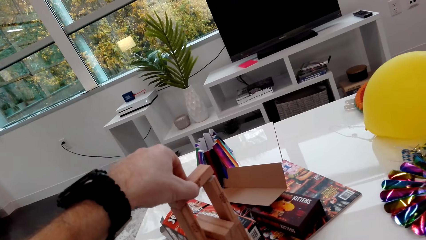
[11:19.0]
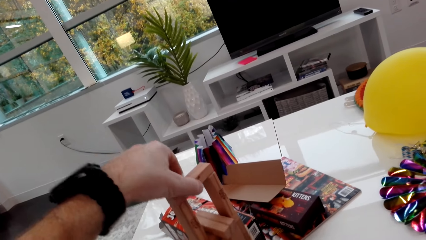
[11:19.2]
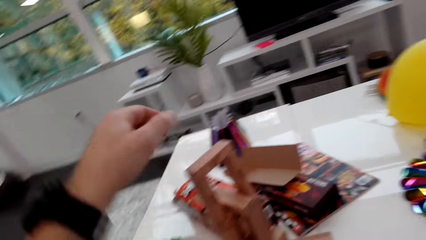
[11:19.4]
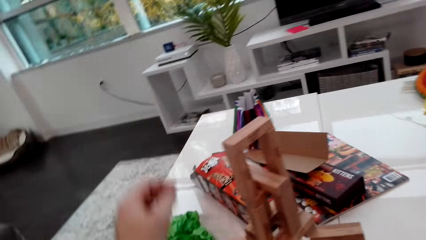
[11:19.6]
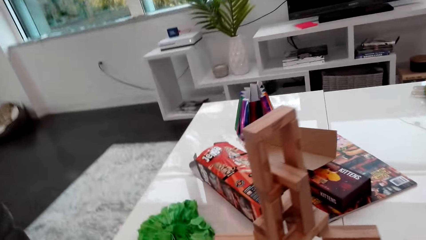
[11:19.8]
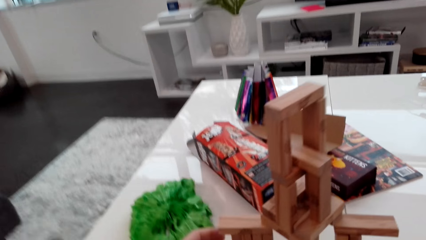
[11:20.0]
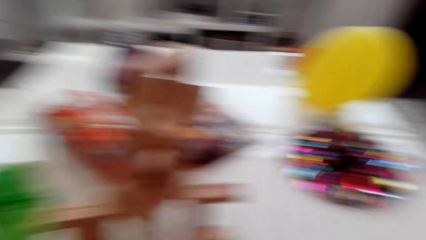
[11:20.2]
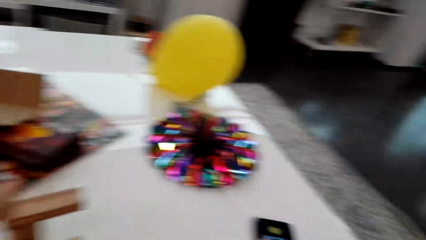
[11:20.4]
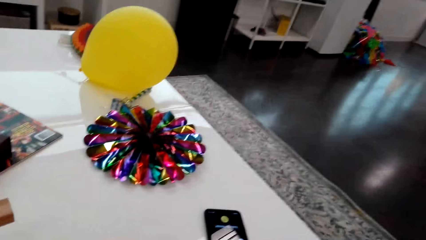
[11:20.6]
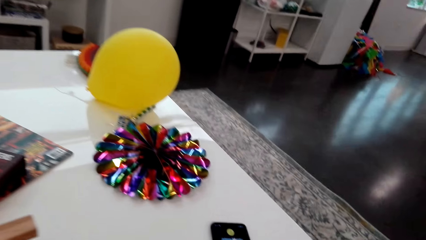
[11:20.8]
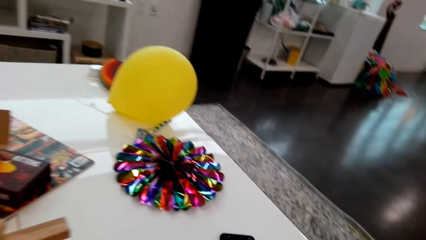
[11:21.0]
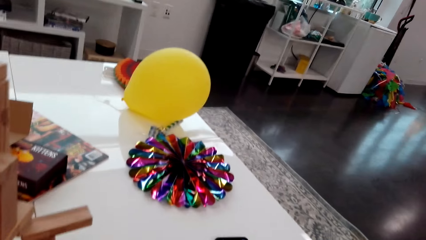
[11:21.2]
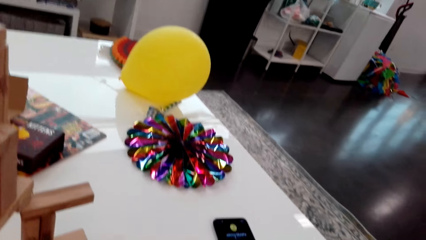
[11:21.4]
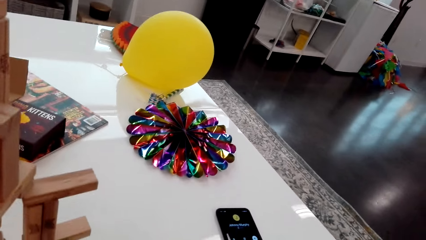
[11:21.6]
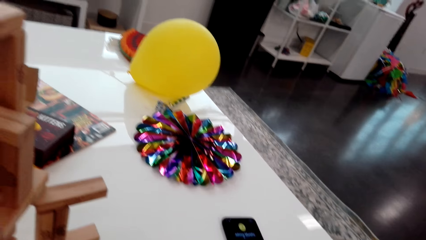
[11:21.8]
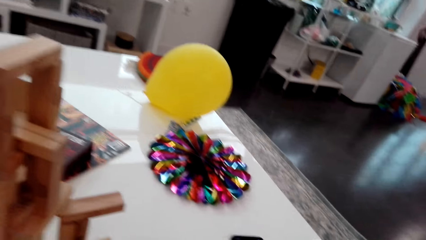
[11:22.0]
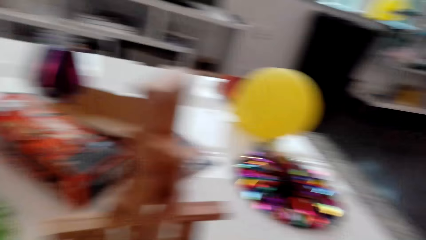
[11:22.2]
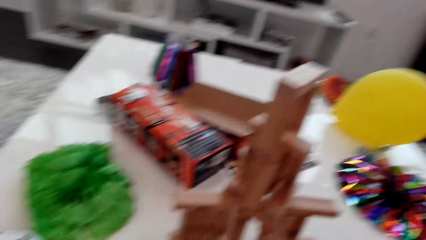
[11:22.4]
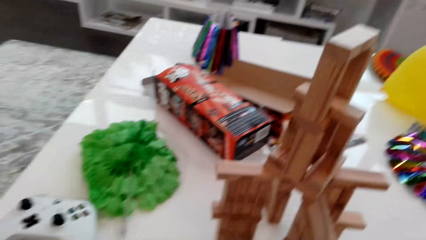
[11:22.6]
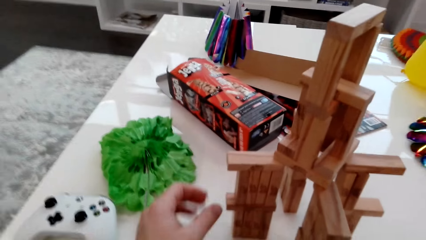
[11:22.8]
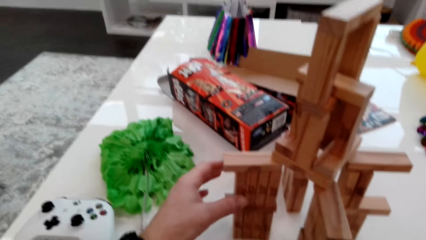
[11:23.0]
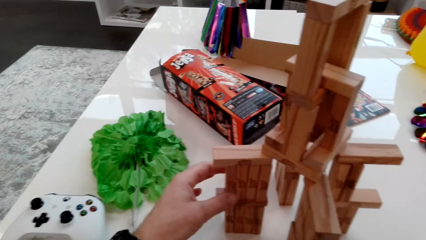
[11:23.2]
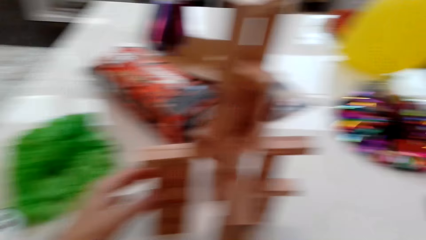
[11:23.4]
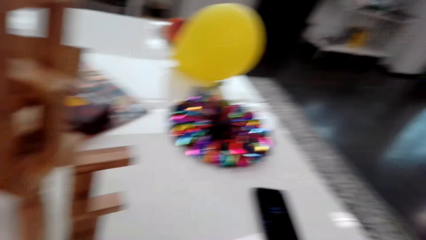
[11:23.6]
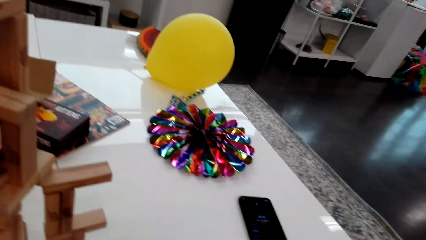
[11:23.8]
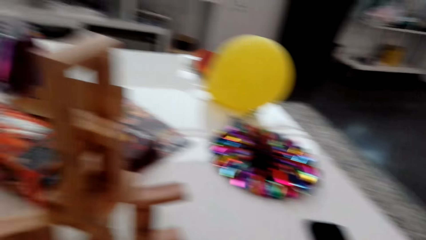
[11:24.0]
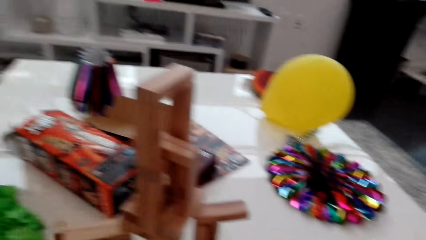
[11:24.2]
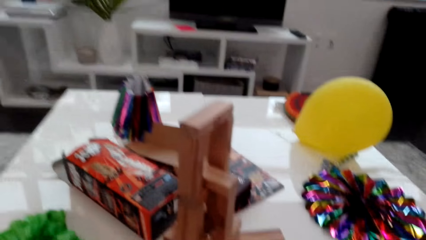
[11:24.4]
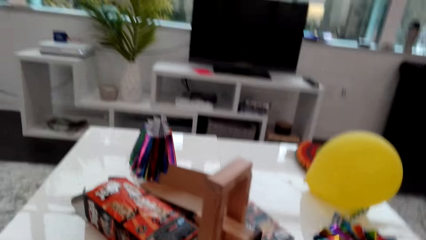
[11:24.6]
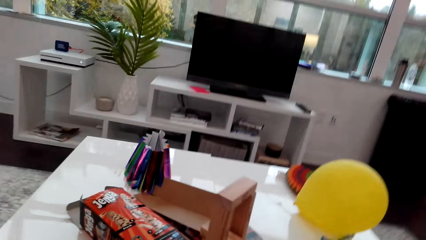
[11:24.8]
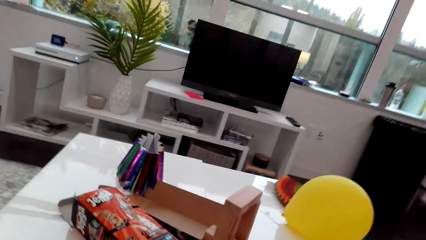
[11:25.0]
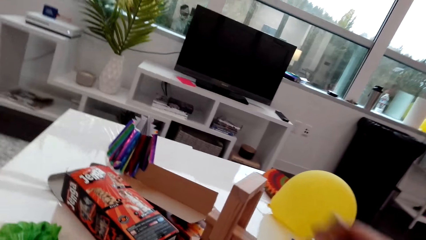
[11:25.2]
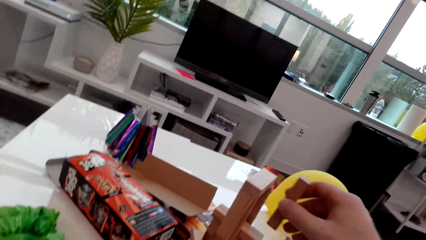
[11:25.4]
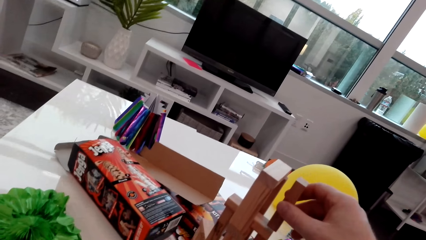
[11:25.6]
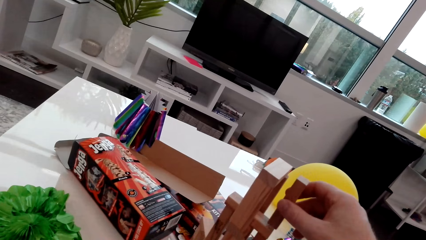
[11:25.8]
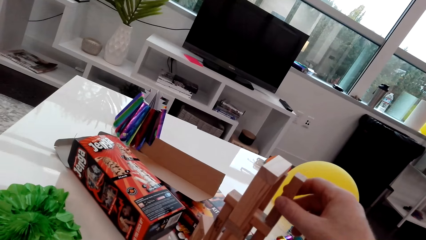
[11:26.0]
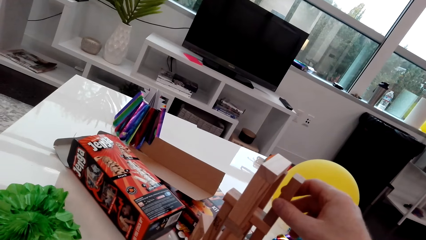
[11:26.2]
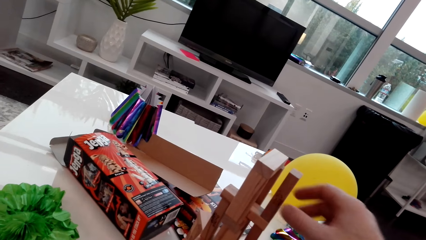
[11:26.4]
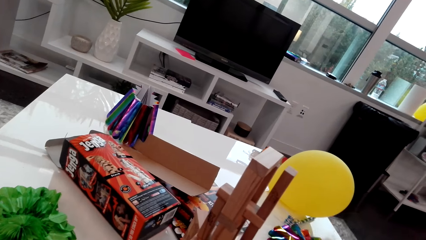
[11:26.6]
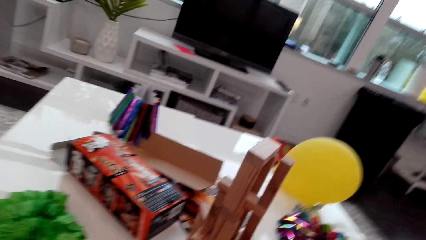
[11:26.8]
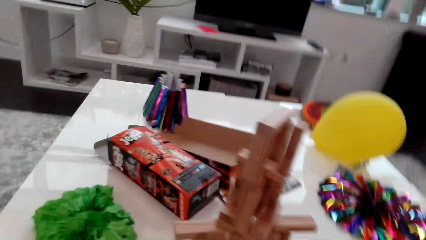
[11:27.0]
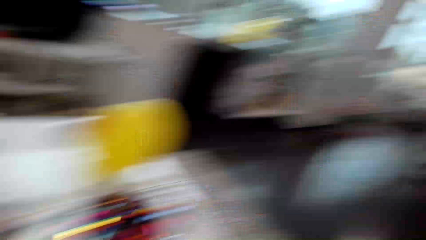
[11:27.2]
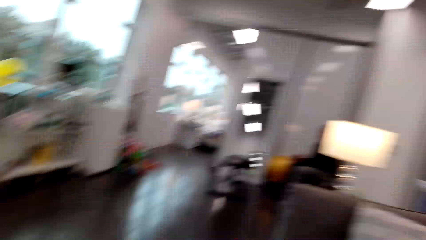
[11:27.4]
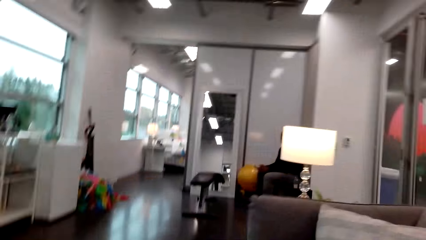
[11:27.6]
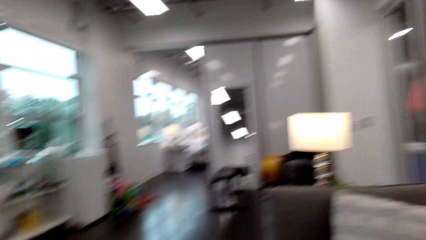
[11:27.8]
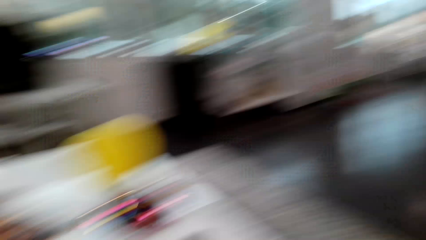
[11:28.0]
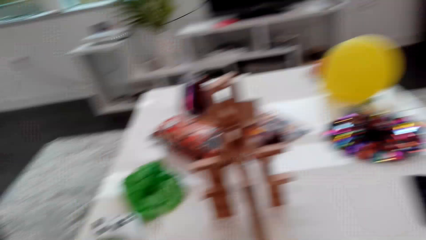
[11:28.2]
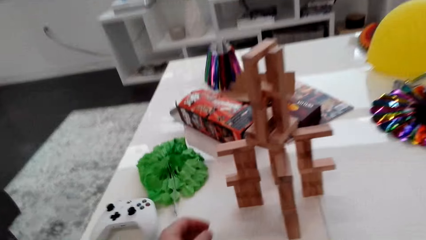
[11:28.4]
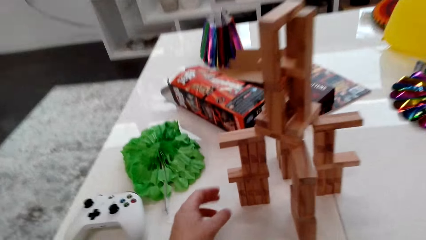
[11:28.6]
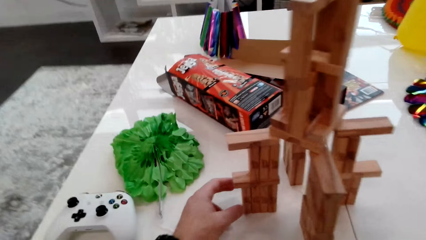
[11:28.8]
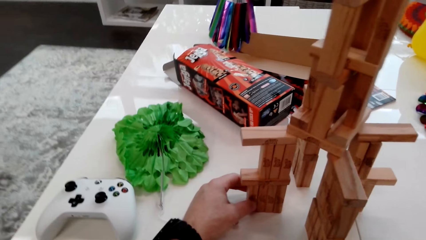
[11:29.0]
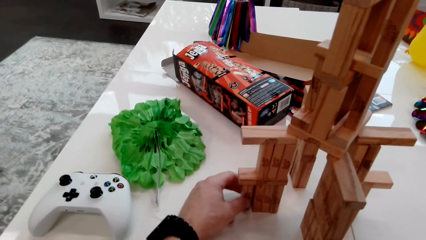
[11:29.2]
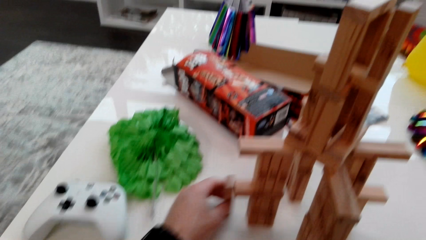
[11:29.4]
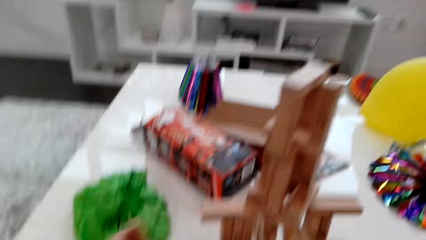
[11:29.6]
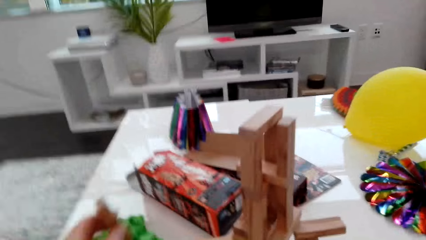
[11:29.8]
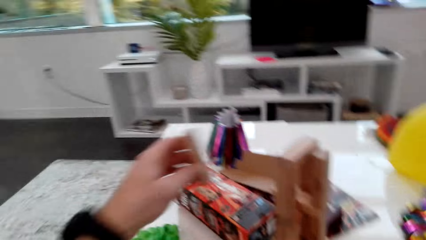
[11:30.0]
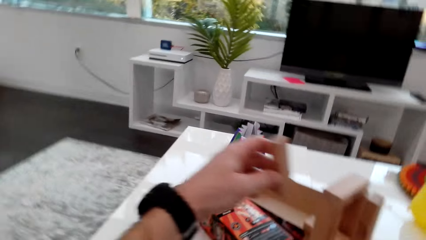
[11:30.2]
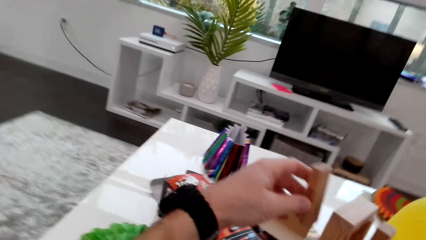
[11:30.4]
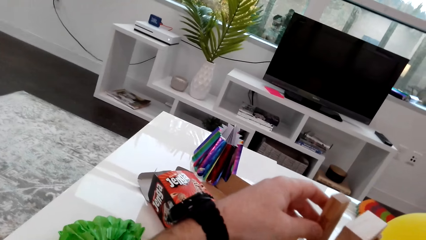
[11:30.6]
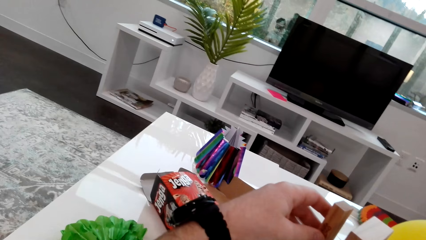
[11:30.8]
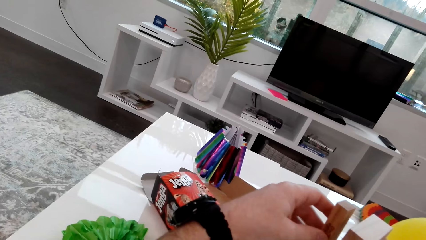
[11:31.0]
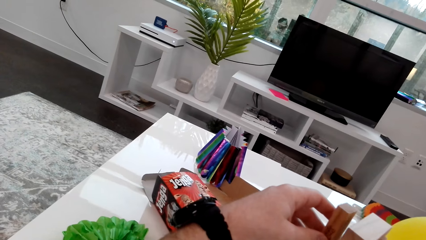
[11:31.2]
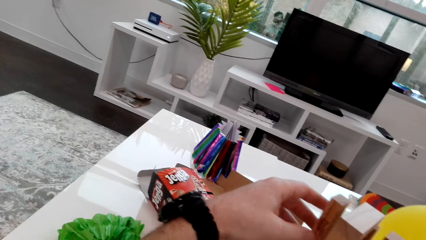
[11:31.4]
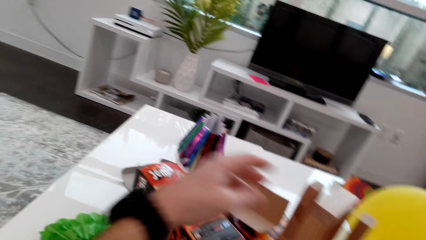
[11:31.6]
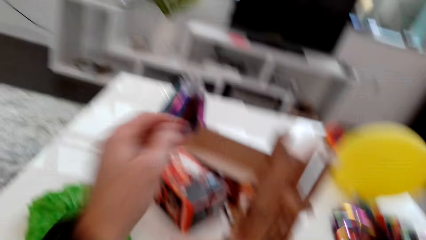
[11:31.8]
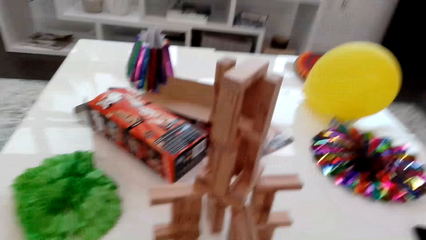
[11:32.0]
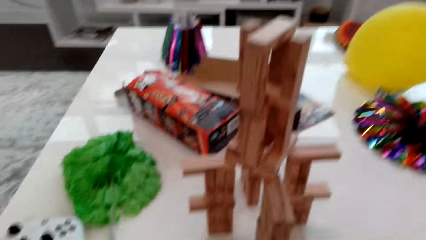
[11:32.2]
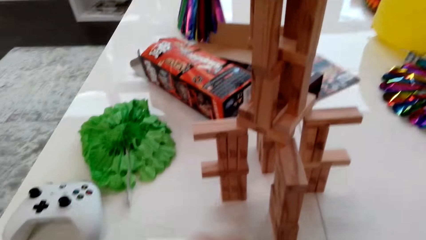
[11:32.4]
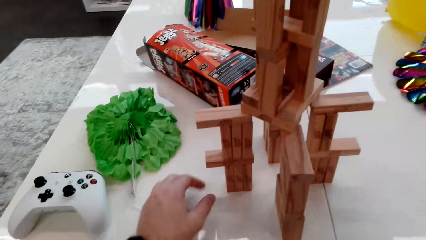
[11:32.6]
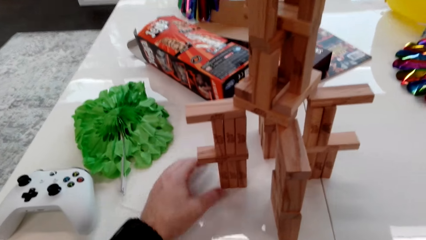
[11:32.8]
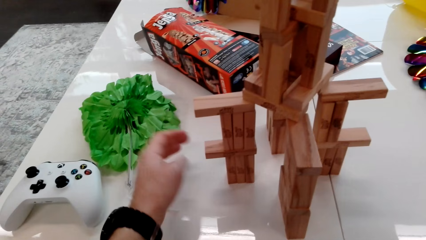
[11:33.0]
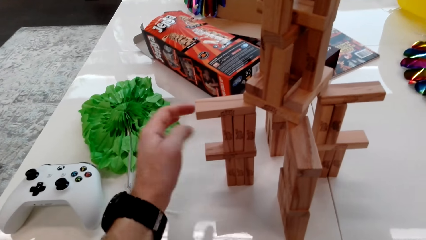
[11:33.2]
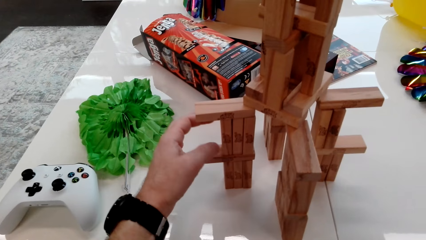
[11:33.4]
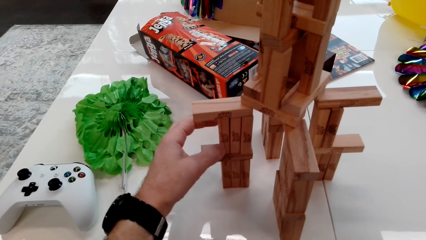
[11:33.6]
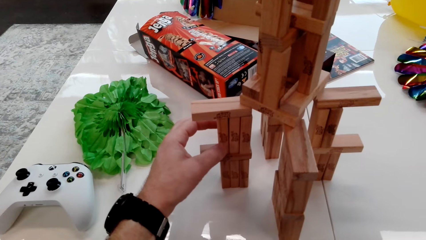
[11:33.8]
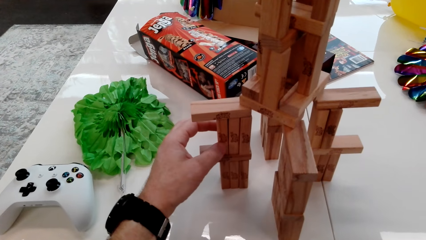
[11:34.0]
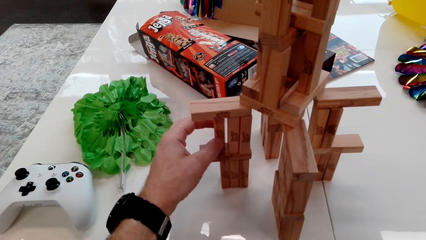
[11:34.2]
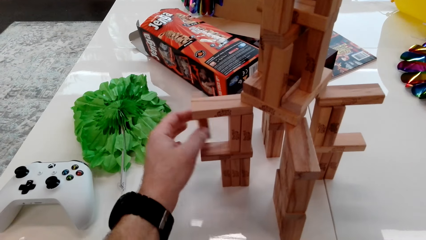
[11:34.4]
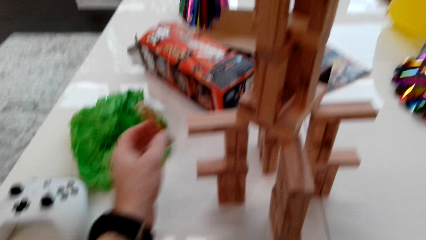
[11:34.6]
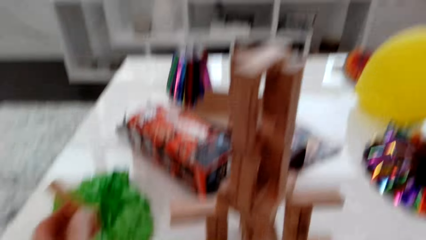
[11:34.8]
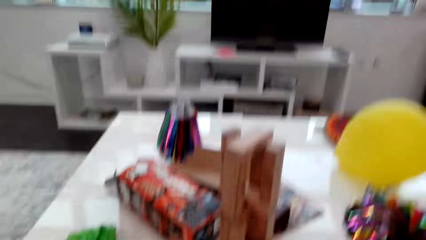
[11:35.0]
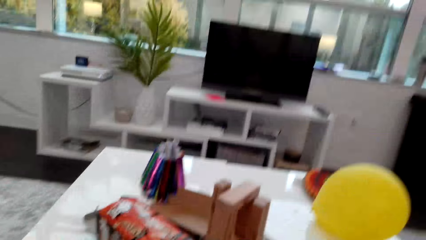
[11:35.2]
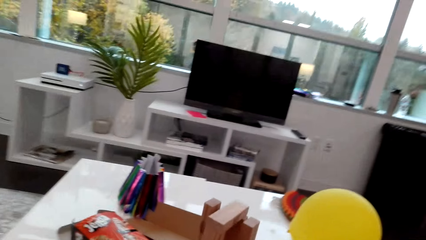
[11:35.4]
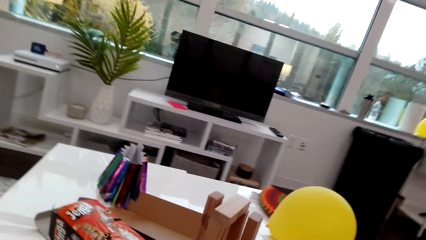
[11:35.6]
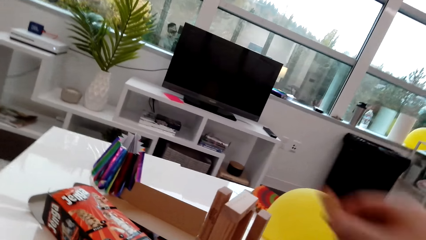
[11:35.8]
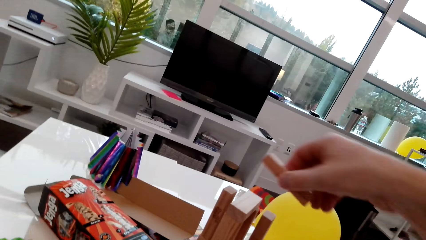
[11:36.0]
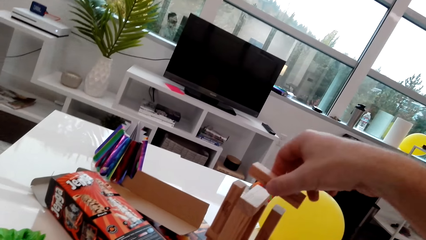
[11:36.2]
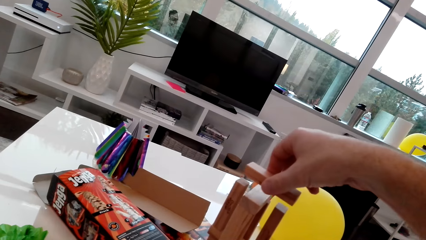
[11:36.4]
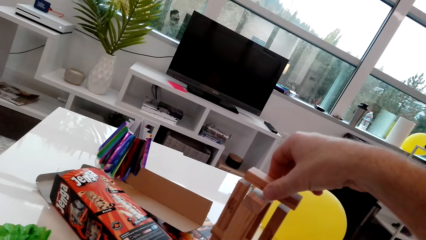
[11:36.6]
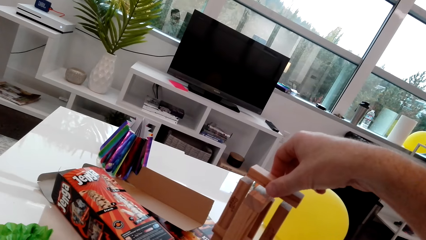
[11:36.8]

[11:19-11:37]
The camera wearer places a cube on a stack. They place a cube on the stack again. They take away a cube from the stack and place the cube on the stack. They take away a cube from the stack.
